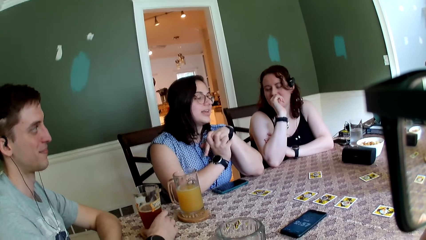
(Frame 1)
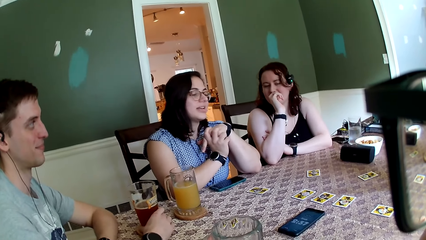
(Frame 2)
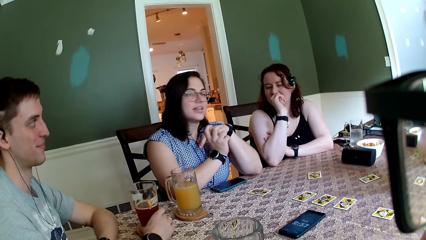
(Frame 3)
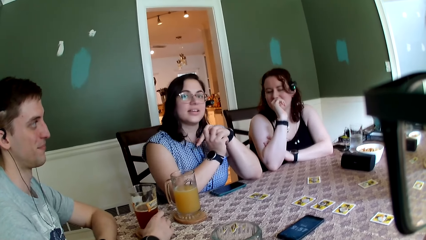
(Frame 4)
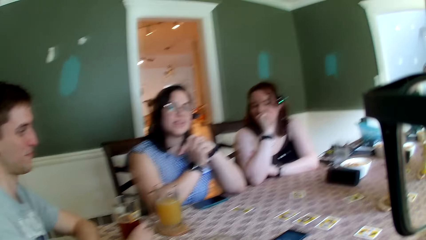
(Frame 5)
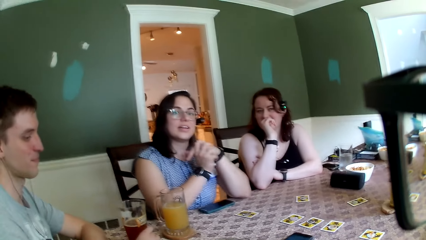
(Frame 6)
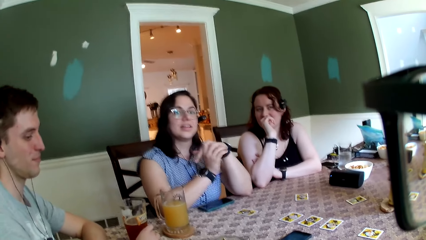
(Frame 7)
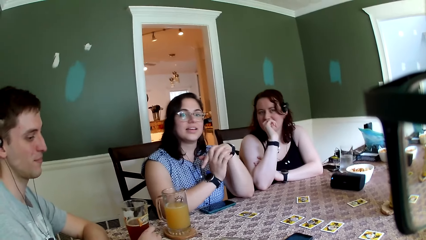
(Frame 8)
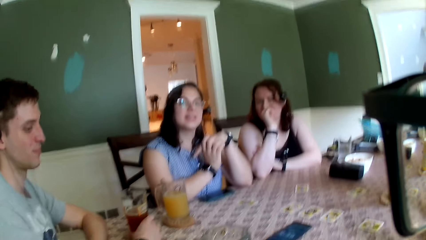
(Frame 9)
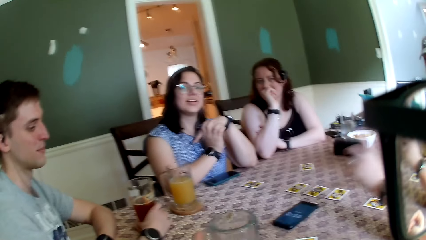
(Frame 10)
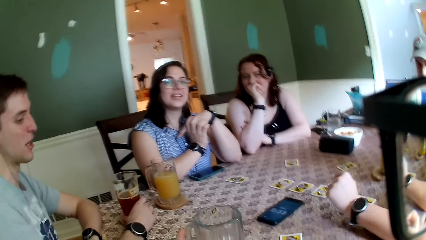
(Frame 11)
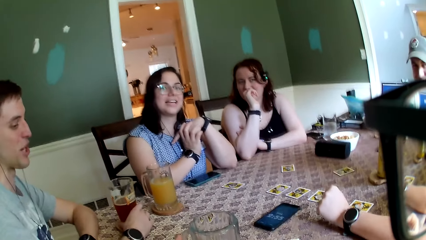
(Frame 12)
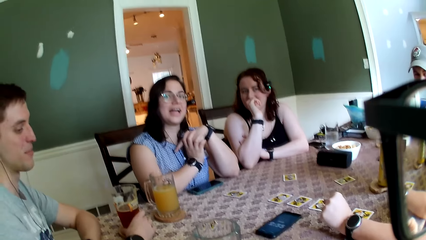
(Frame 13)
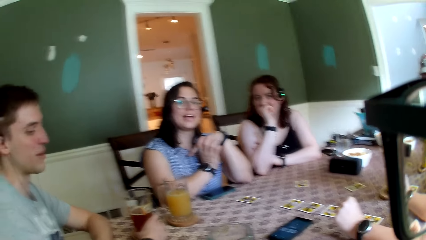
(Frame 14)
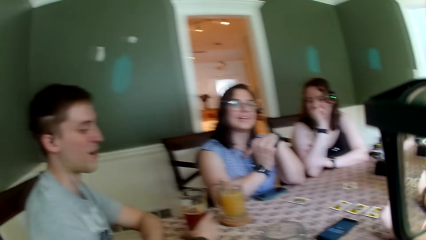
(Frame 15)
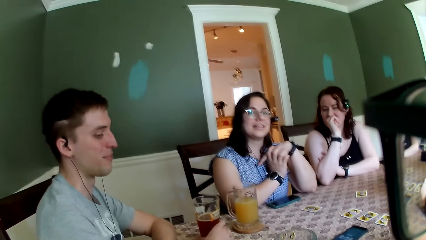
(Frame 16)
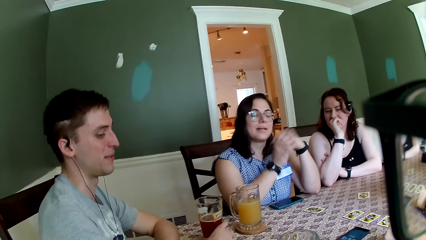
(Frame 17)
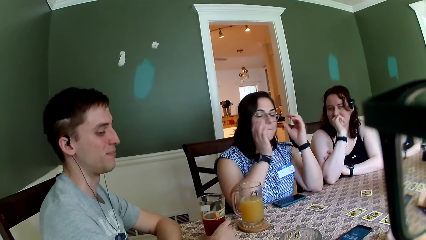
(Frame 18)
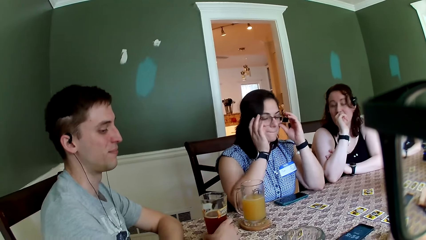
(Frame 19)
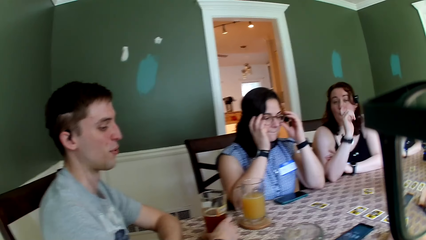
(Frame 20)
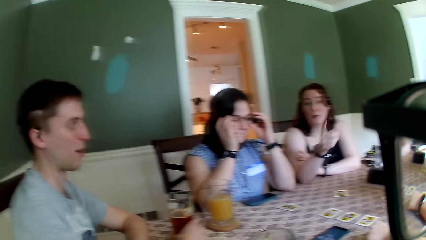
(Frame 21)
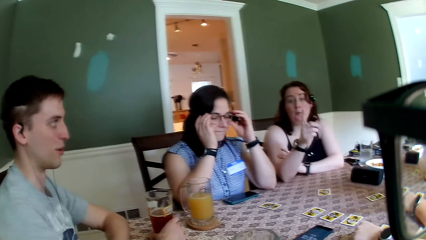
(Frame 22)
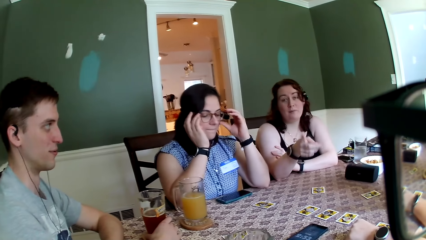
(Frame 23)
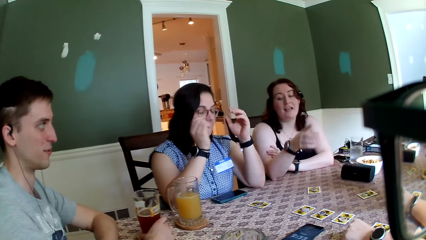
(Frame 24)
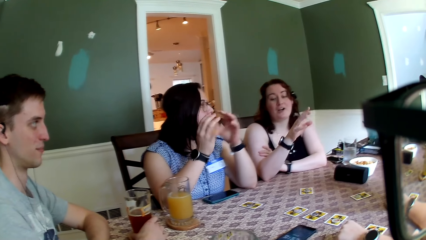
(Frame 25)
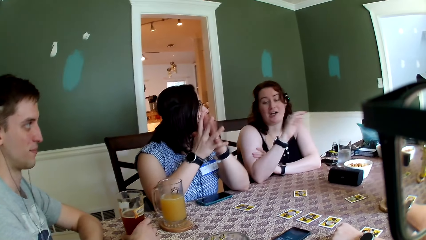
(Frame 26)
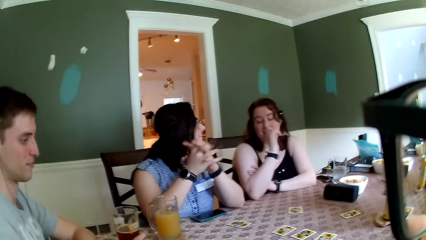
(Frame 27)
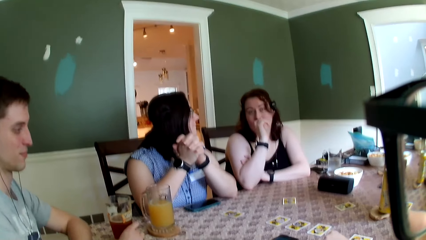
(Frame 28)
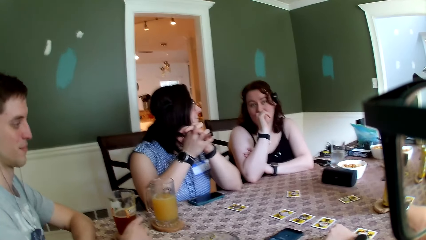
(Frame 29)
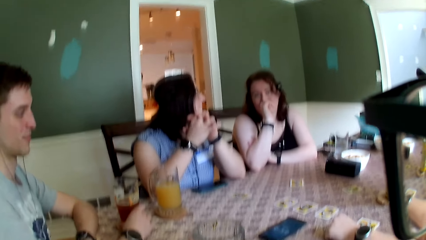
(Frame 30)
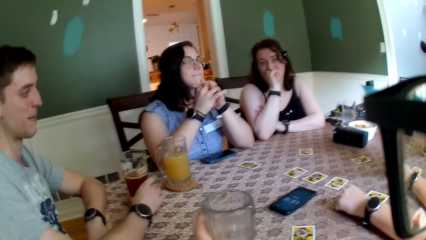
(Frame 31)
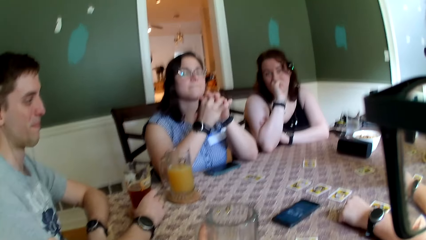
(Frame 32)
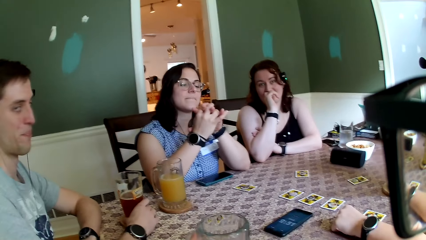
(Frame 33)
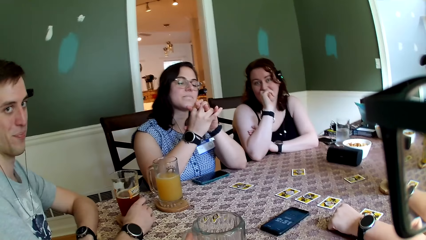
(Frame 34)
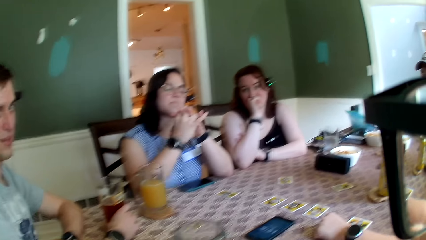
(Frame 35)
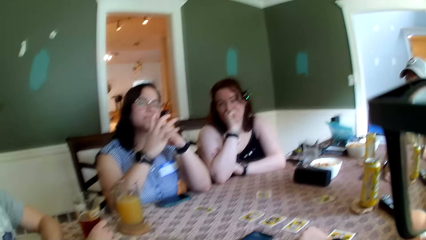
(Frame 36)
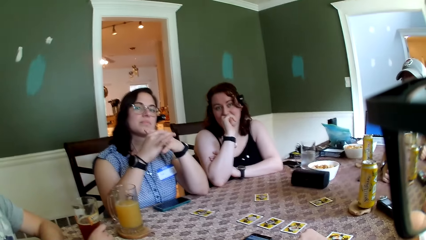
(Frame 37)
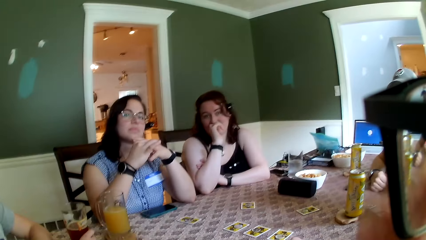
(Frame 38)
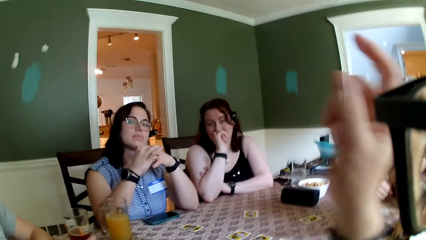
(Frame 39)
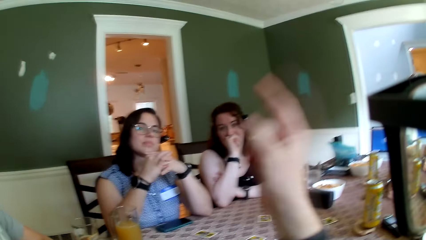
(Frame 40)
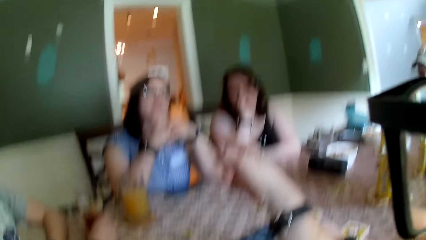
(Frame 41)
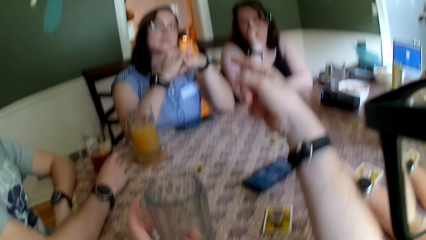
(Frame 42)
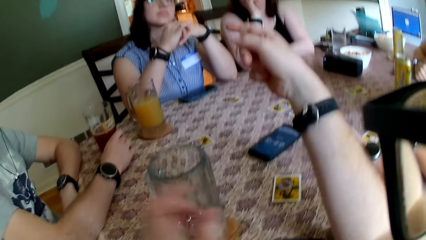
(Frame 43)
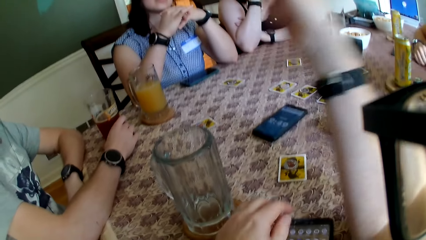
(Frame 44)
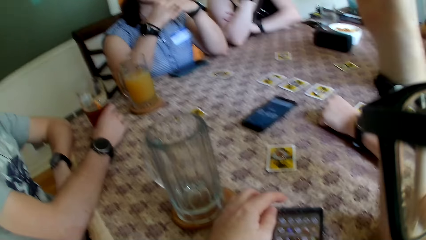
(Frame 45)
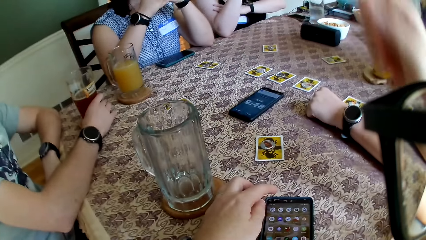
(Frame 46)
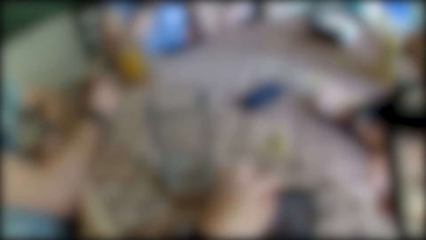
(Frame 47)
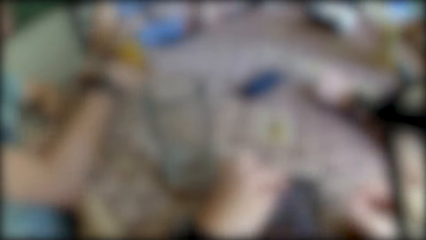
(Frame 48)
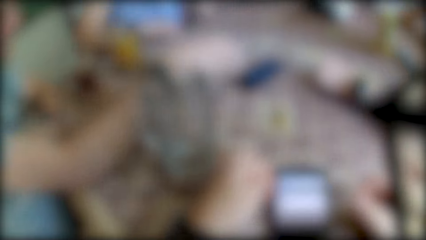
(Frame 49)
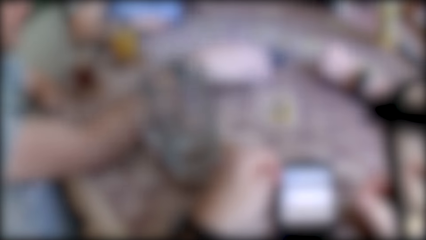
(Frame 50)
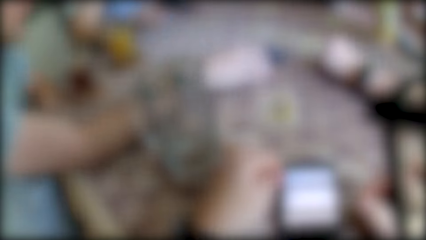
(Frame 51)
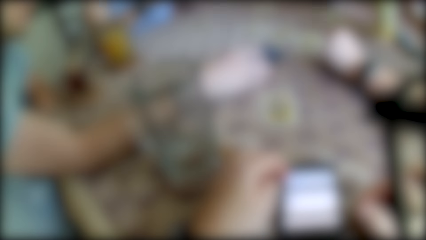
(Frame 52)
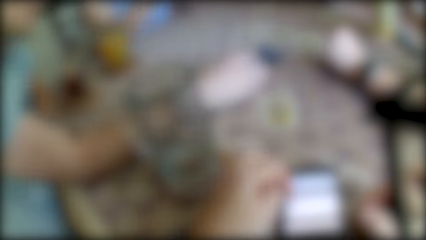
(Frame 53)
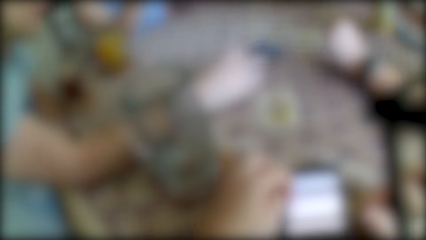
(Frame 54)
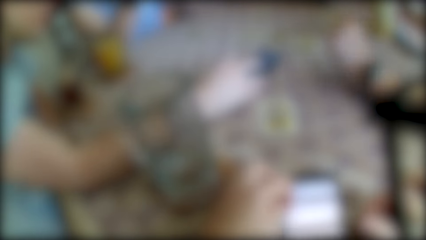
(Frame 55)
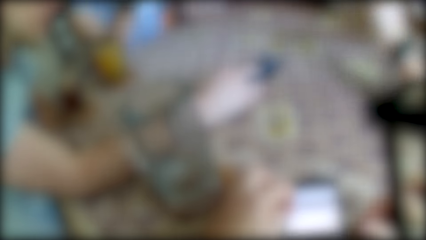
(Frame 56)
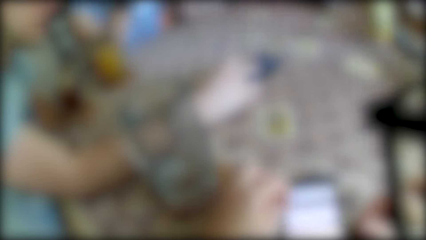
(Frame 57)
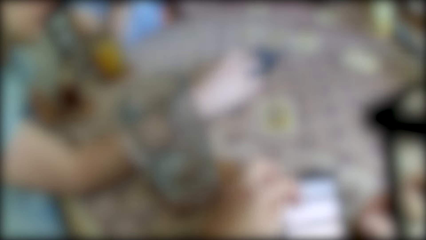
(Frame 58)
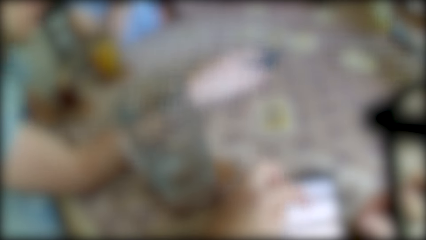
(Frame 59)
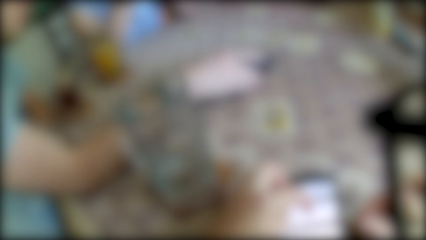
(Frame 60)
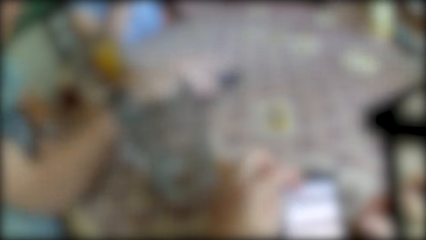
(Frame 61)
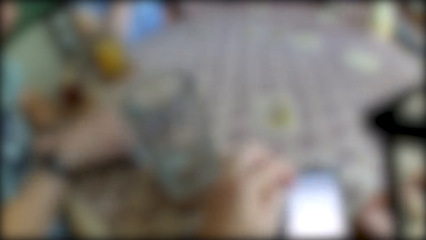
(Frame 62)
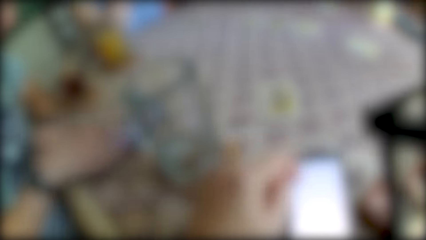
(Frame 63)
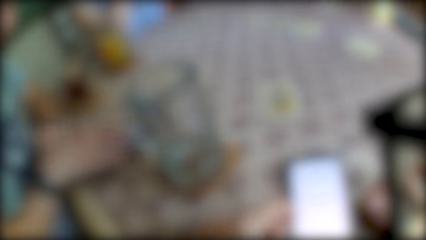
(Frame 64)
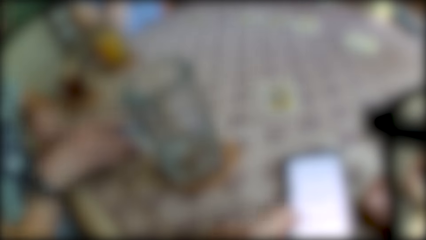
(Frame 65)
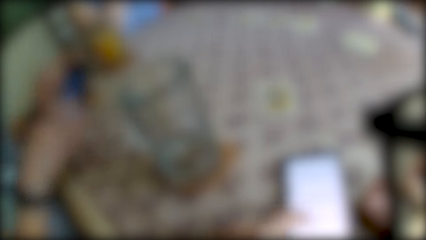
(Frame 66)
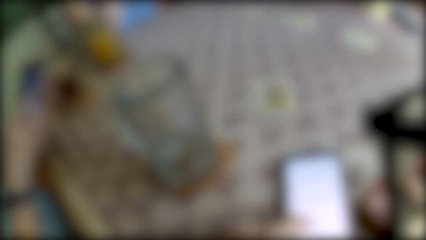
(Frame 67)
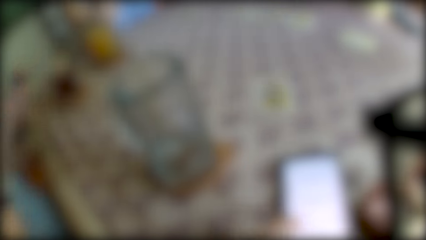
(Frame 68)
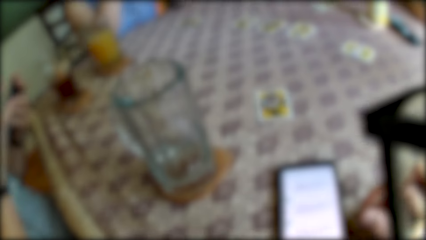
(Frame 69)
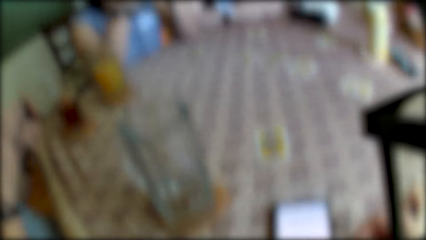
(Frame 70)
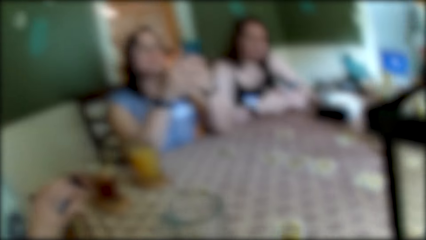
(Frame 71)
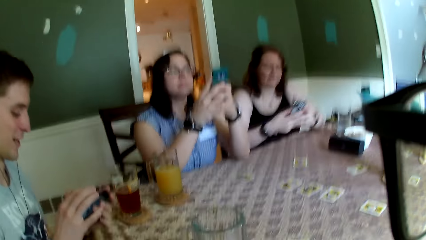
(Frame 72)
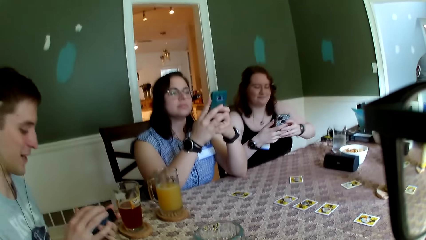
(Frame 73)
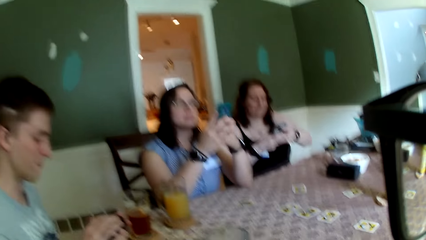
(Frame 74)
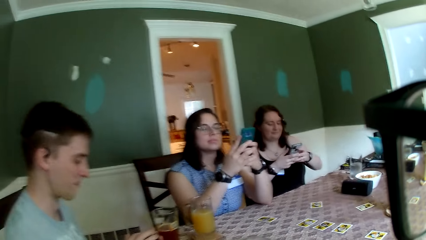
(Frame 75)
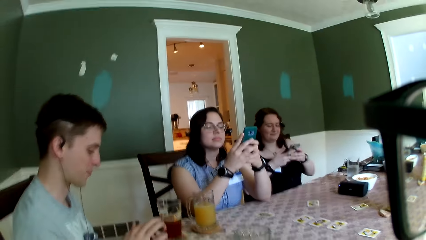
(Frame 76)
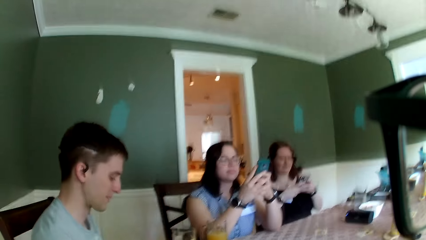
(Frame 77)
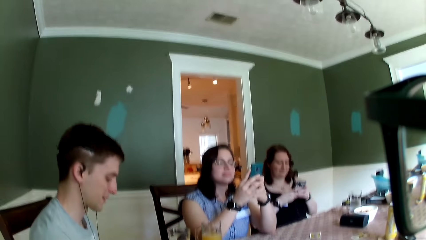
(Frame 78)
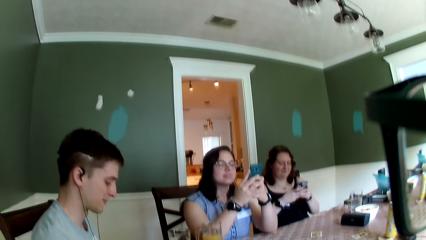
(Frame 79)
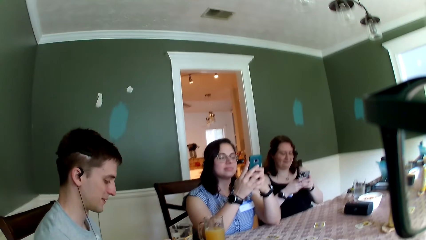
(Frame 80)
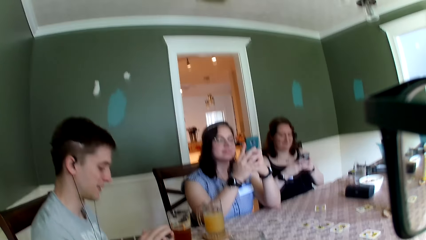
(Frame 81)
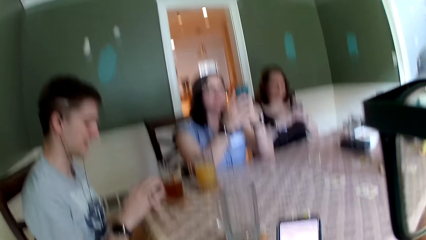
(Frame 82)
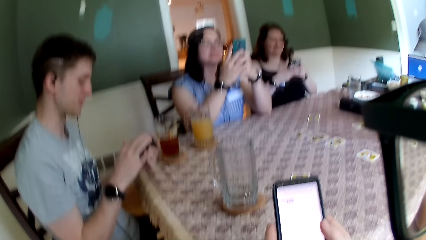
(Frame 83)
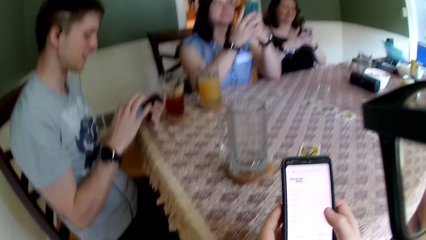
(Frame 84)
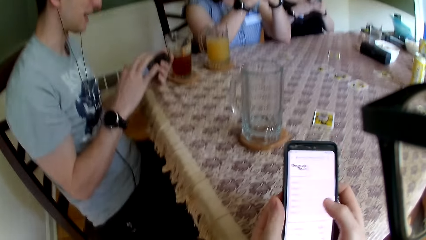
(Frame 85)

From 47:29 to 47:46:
A man holds a cup with his right hand. The camera wearer converses with the man, another man, and a third man. A woman points at the camera wearer with her right hand. The camera wearer points at another woman with his right hand. He presses a phone with both hands. The first man picks up a phone with his right hand. He holds the phone in both hands. The second woman holds a phone in both hands. The first woman holds a phone with both hands.
